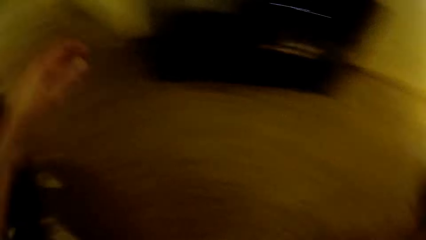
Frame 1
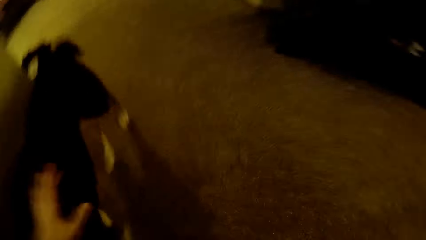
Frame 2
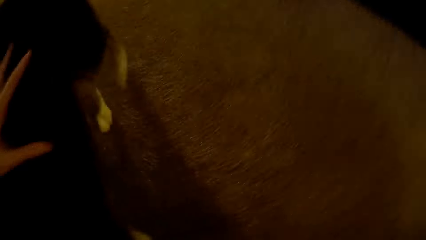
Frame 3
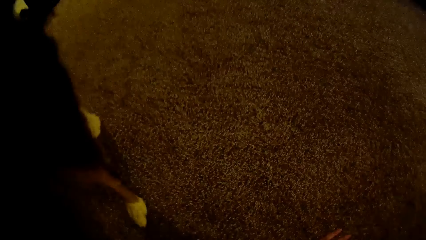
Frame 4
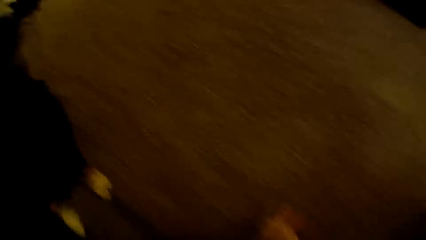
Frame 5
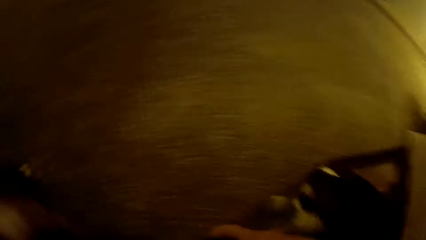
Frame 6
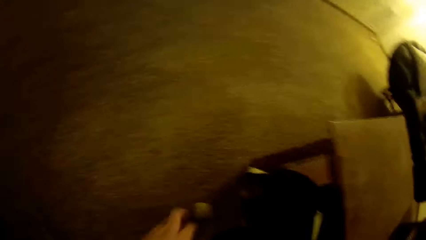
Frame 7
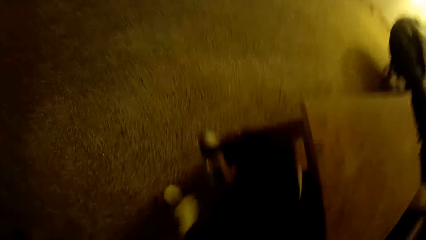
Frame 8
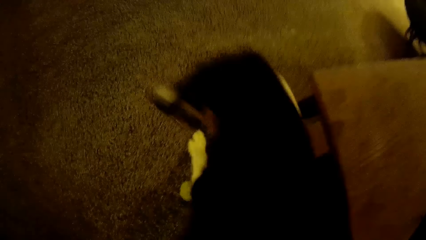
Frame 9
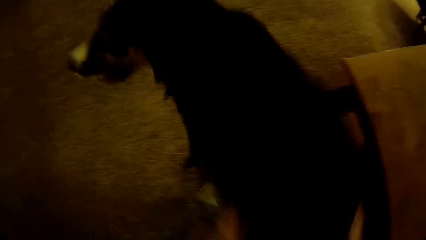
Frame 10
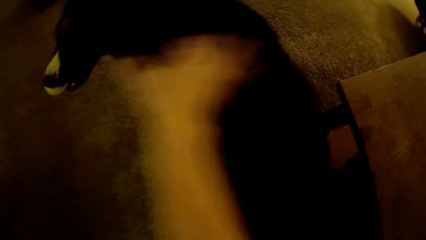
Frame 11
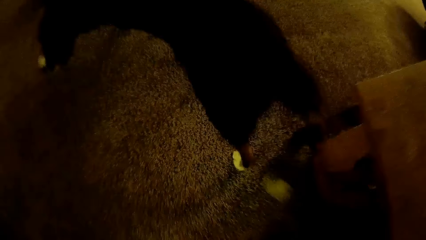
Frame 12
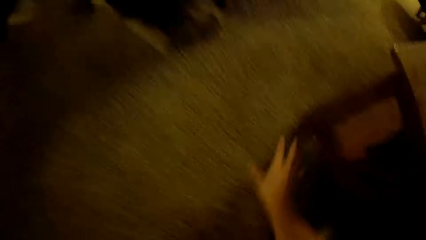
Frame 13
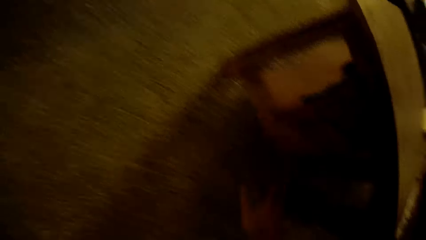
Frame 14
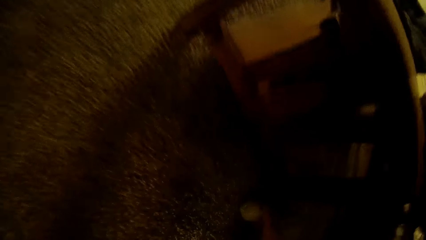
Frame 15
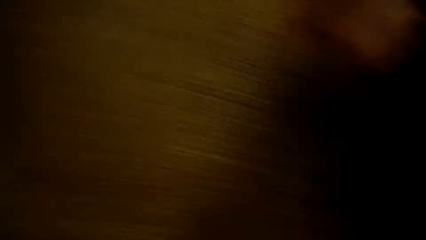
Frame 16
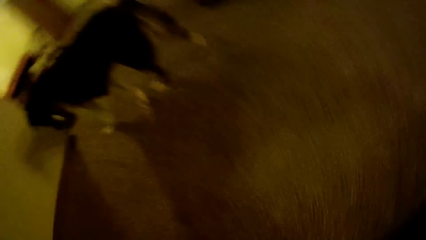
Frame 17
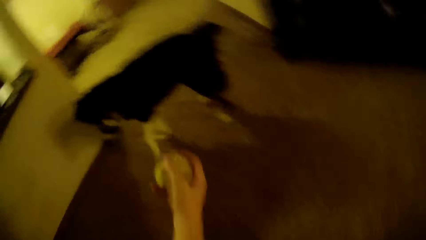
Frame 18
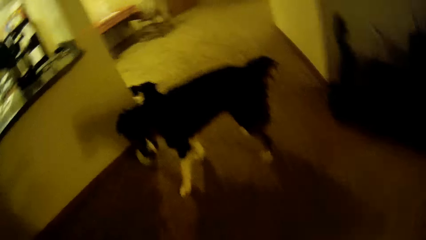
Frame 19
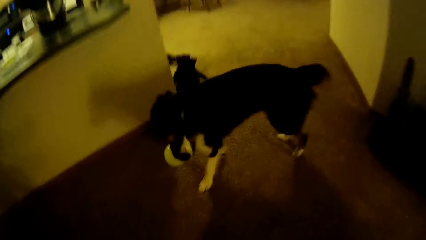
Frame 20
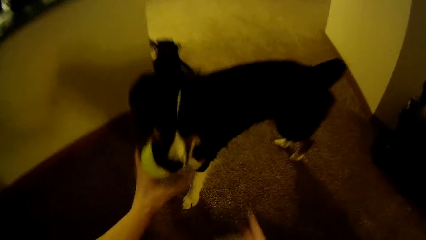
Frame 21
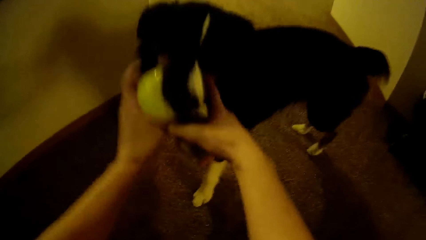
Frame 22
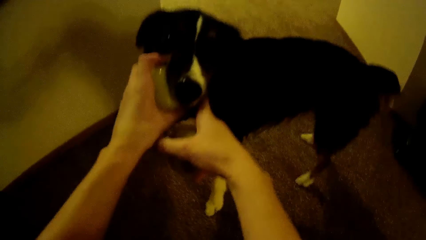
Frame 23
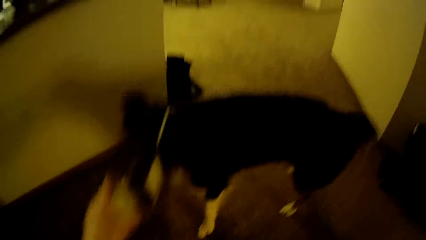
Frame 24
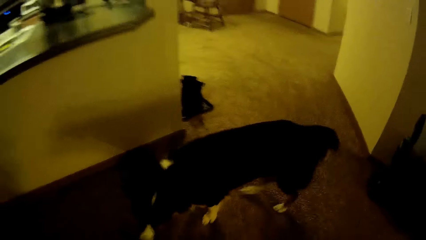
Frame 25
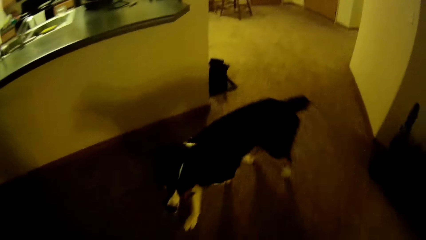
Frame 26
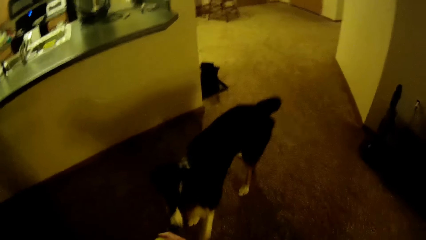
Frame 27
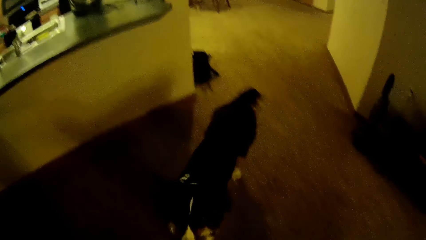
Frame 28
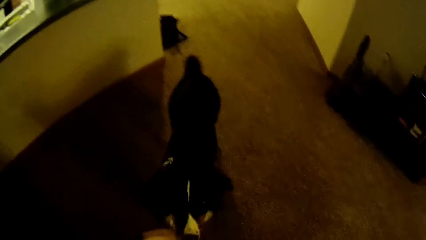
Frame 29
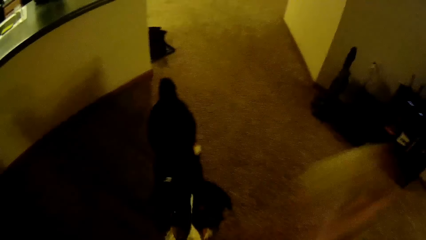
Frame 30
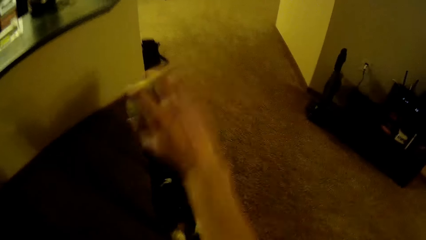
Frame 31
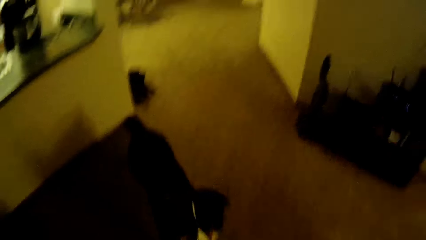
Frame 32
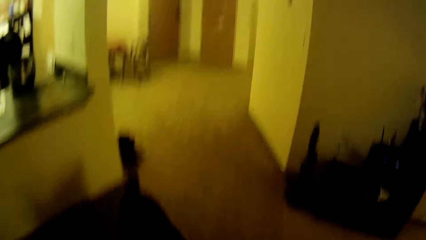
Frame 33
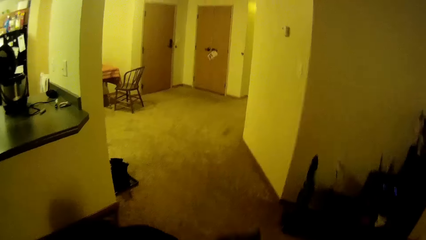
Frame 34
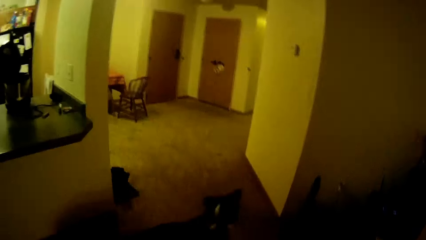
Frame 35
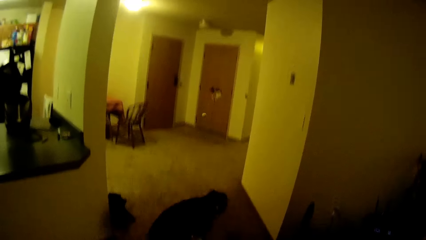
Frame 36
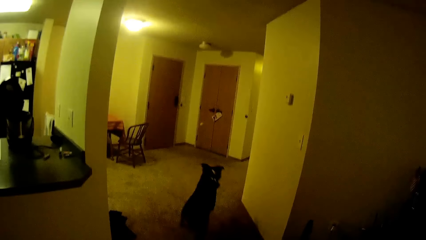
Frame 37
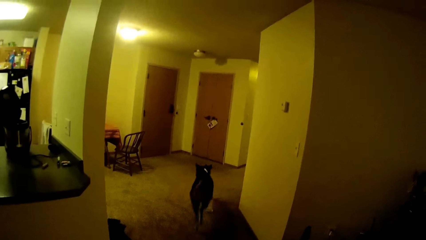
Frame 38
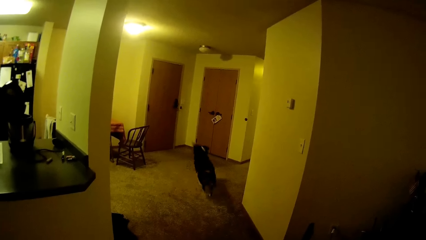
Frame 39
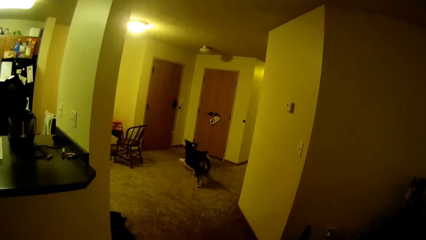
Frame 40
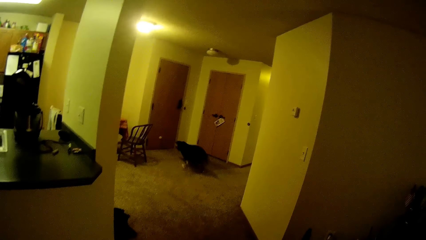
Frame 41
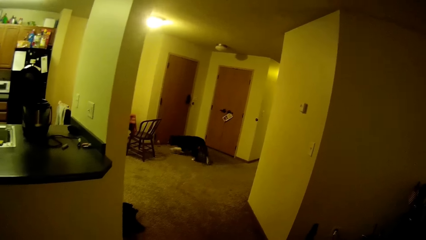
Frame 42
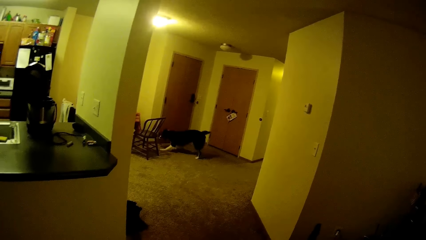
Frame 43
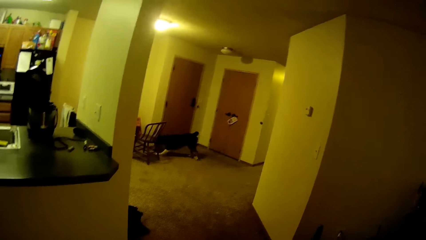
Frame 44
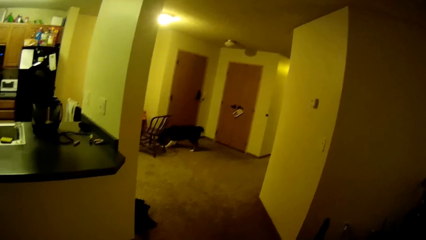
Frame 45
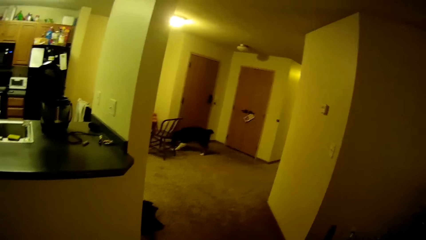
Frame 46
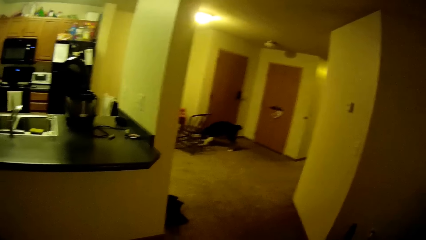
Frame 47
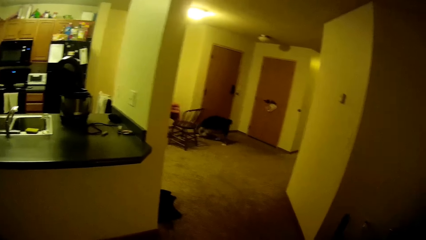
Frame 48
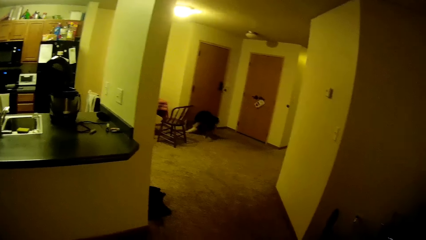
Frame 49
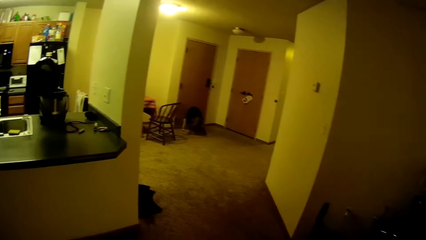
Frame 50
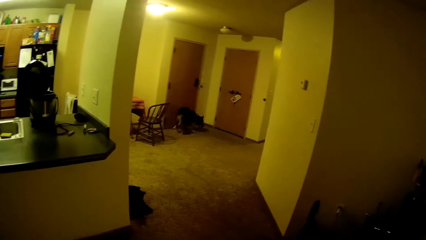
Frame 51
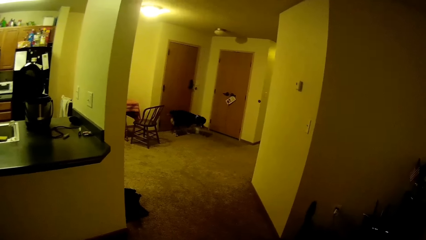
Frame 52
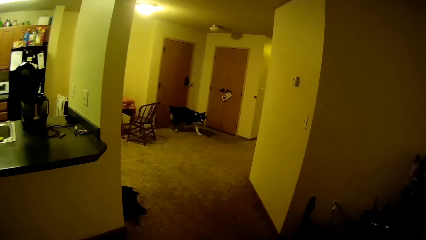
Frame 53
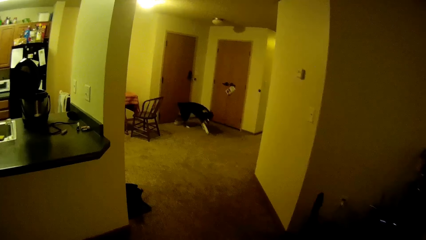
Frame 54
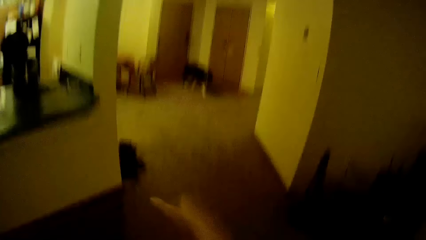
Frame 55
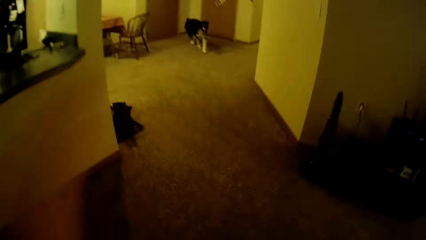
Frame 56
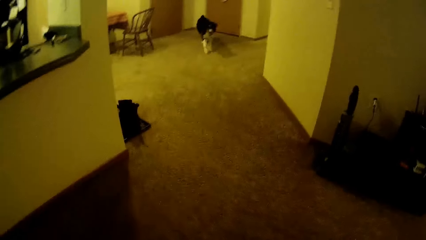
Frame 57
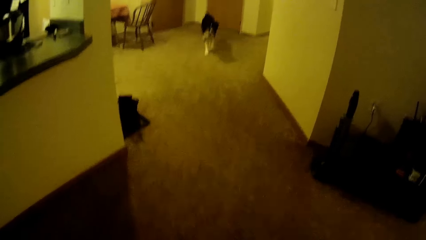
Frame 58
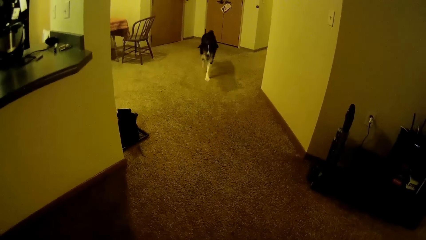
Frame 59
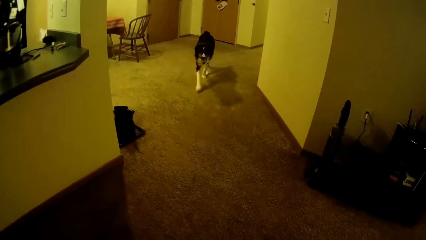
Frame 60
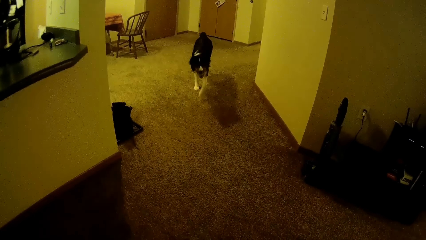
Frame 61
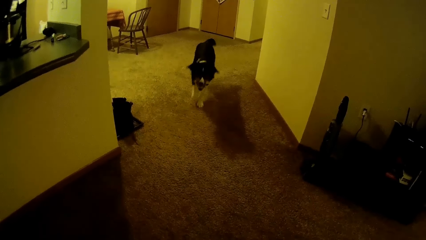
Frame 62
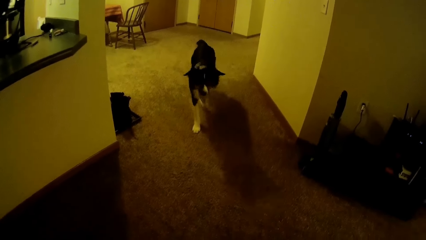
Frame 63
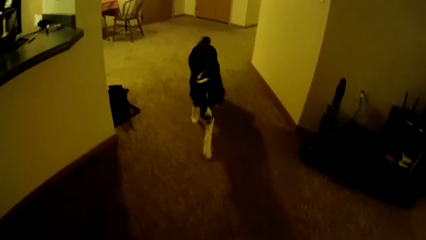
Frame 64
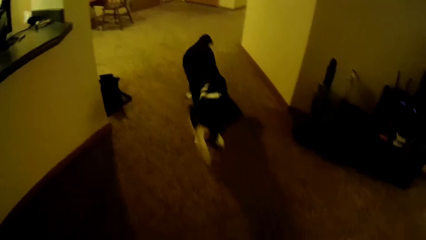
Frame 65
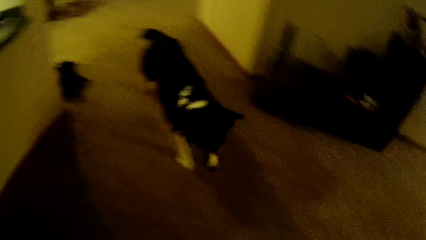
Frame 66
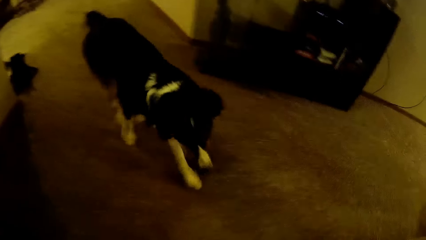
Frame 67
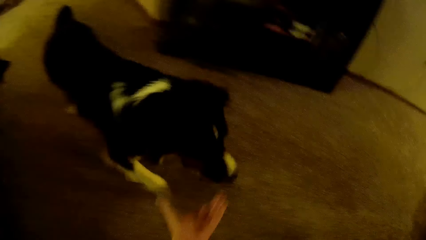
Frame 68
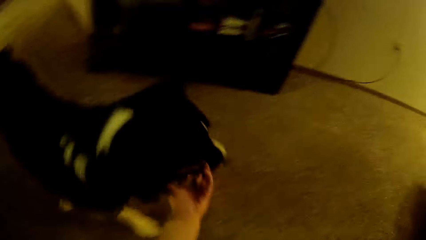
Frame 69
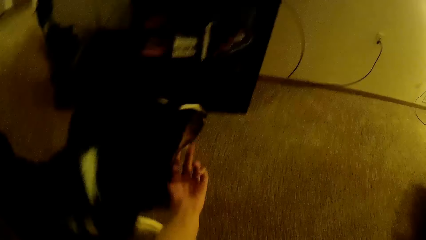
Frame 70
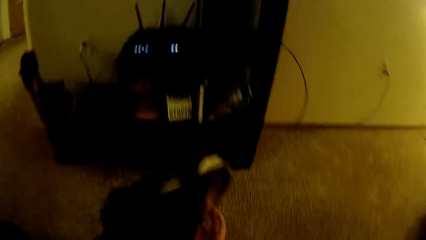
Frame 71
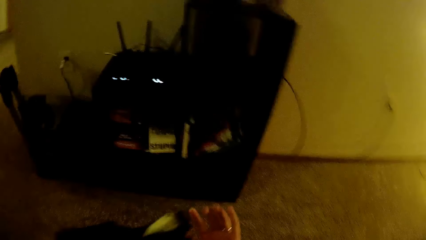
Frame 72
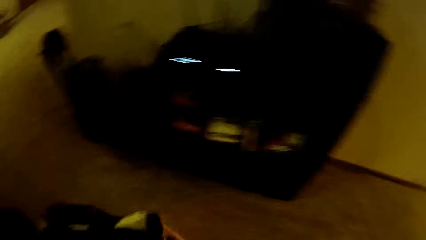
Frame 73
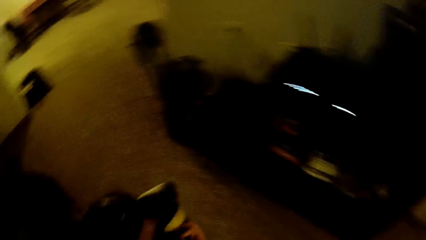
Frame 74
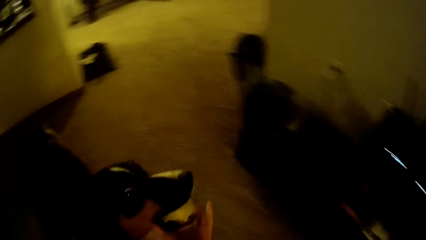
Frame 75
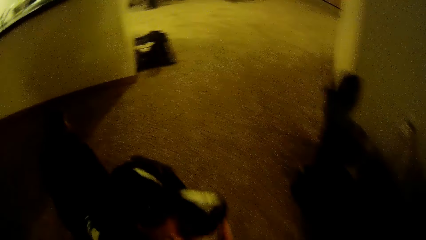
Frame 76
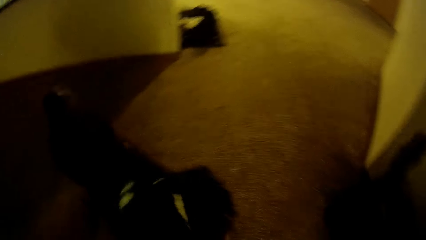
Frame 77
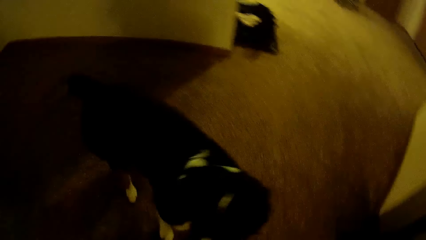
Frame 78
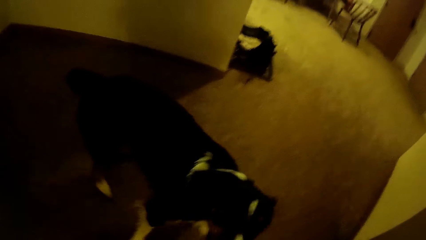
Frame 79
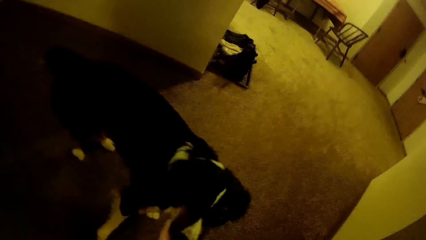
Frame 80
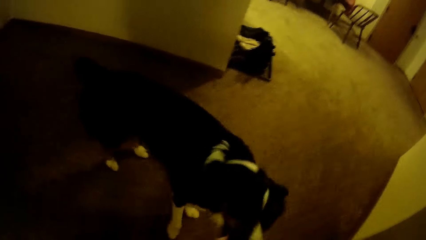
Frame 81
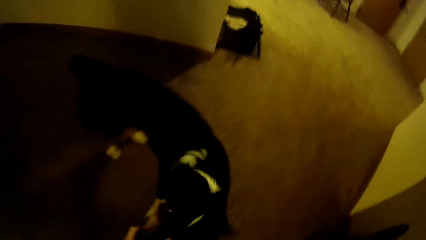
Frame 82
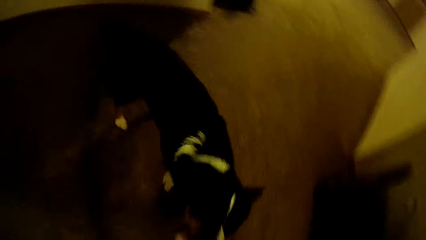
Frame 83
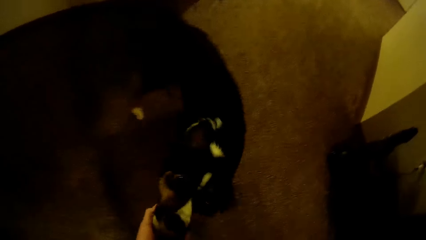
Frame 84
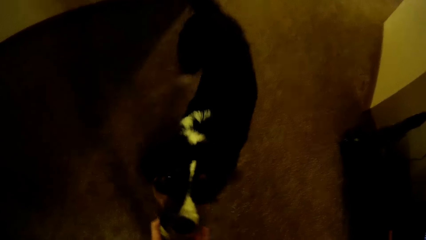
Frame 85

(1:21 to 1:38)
The camera wearer picks up a tennis ball from the floor. They retrieve the green ball from the dog. They hold the dog. They throw the tennis ball across the room. The dog chases down the tennis ball. The dog walks towards the camera wearer with the tennis ball in its mouth. The camera wearer attempts to retrieve the tennis ball from the dog. They take the ball from the dog's mouth.
